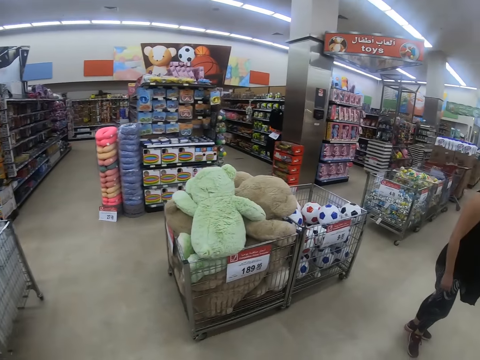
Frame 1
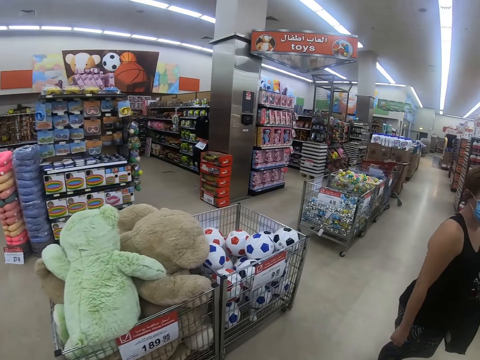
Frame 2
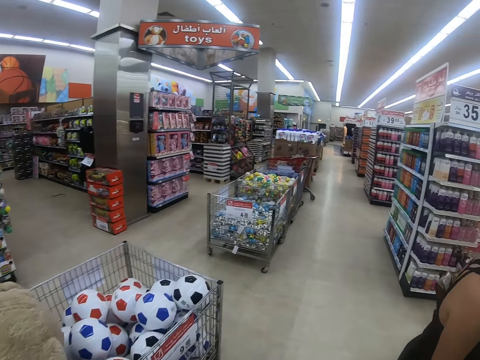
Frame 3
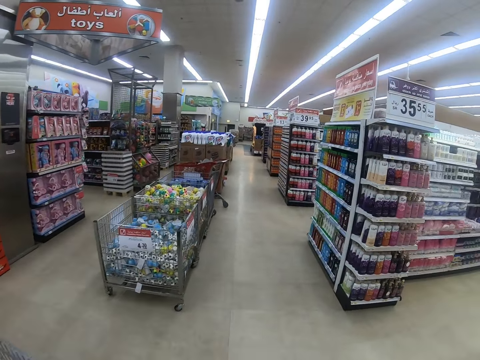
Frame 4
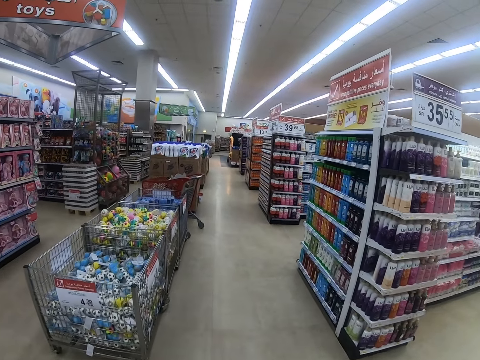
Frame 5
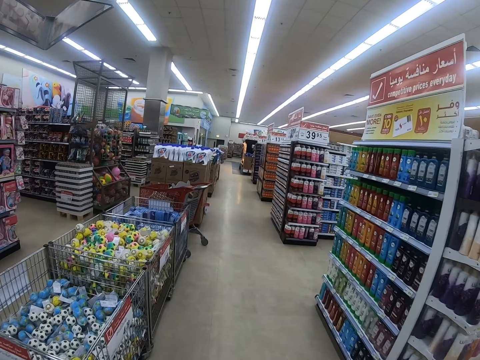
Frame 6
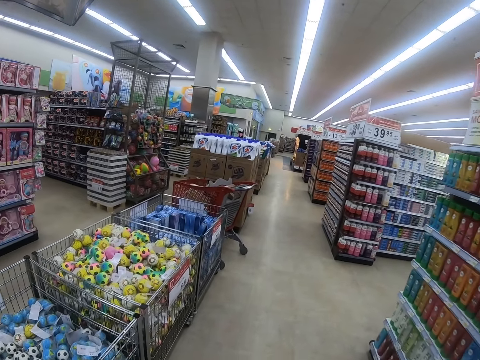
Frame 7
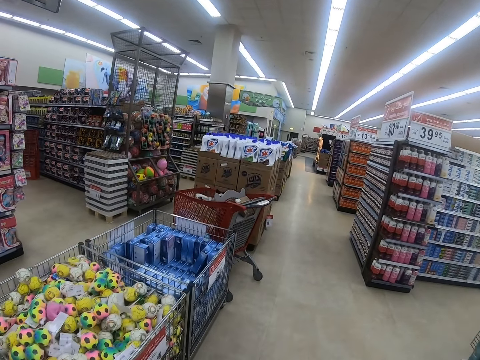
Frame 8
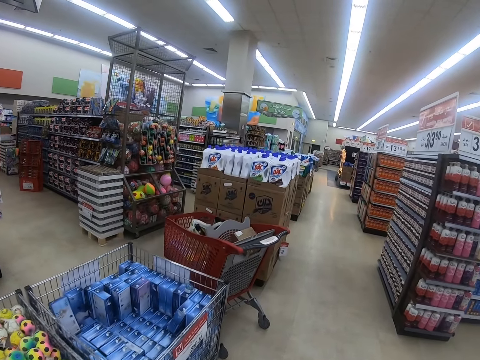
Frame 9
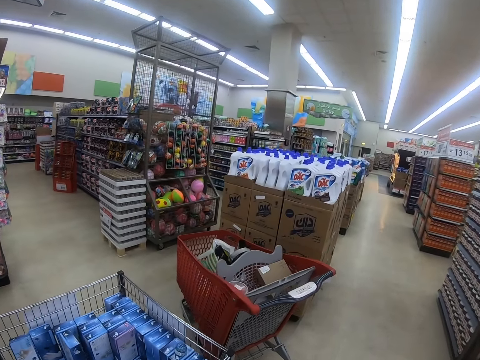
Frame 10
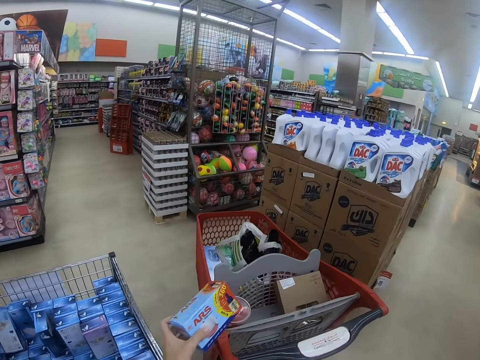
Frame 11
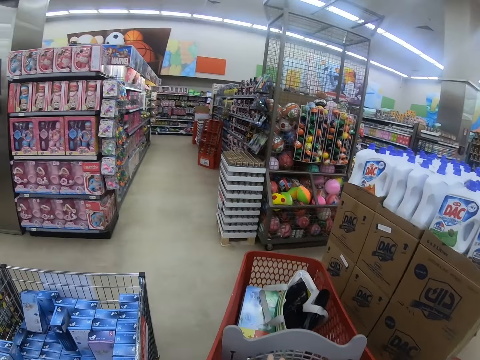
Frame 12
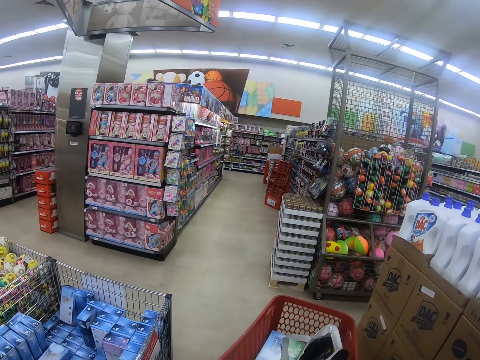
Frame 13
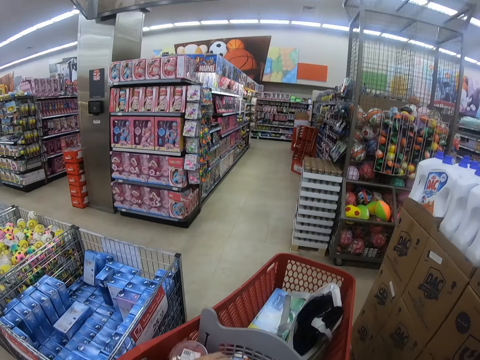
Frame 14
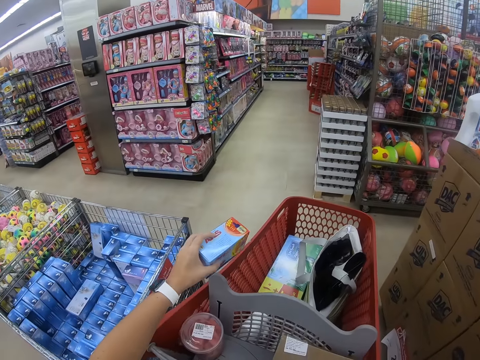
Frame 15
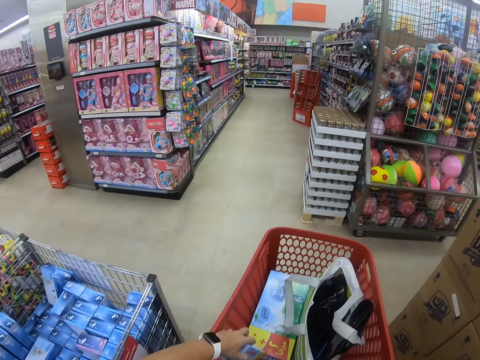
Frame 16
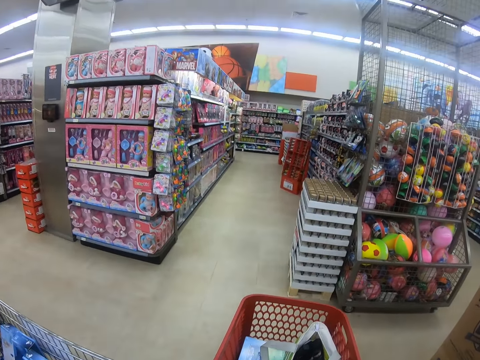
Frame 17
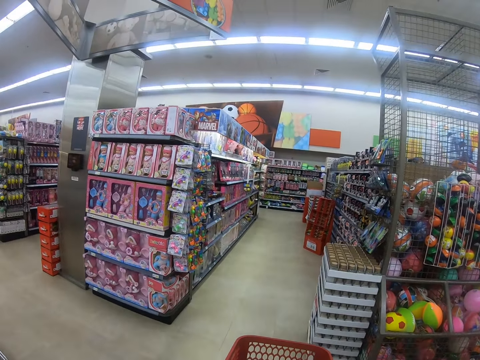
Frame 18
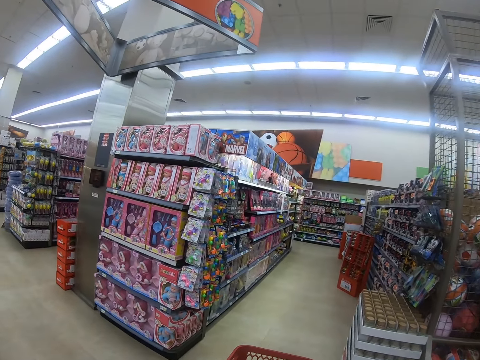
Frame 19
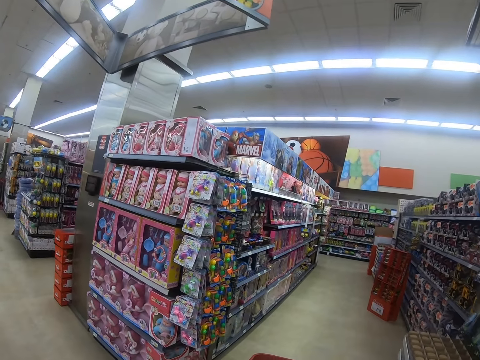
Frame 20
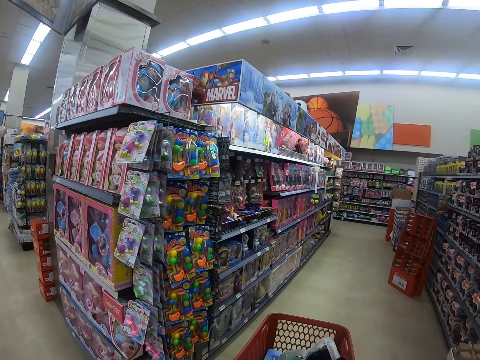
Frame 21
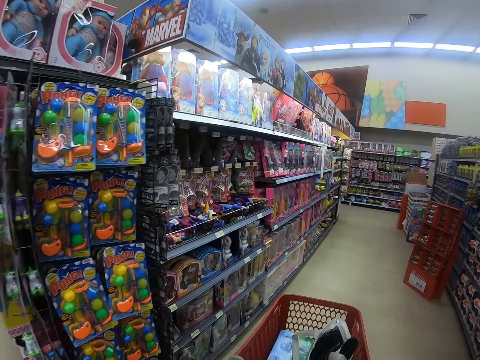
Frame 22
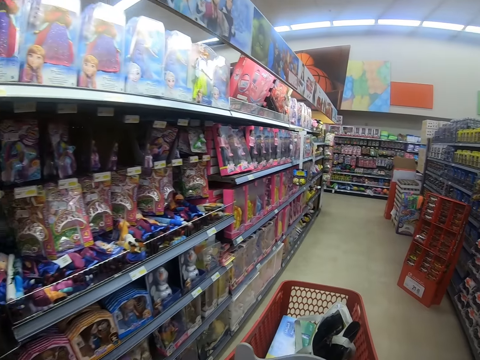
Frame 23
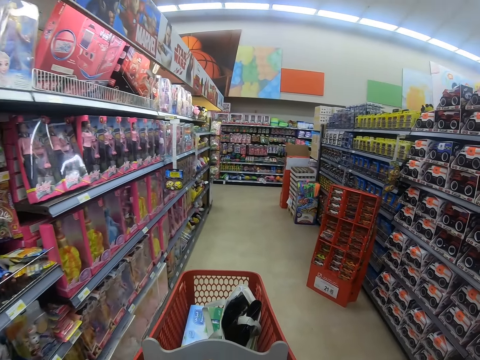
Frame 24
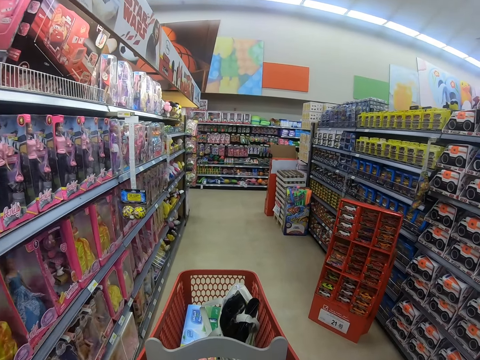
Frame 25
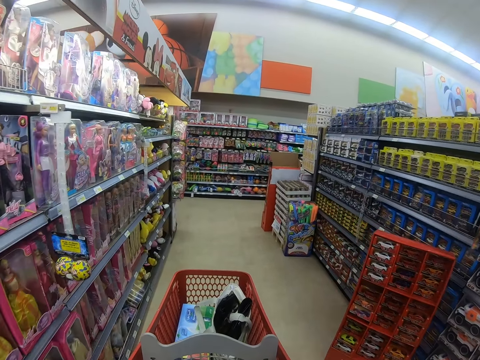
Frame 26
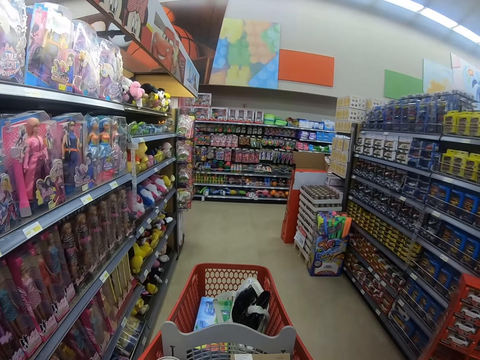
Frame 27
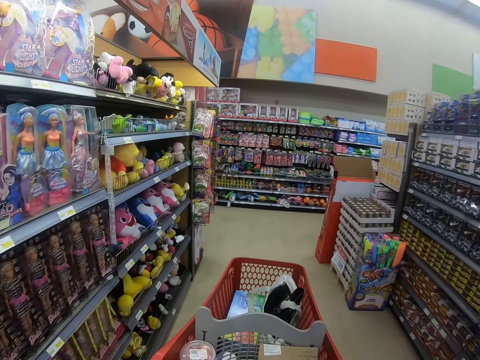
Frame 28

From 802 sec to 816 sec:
The lady looks at the shelf. The camera wearer walks around the mall. They put the packet in the trolley. They look around the shelf. They push the trolley. They look around the shelf. They walk around the supermarket, look around the shelf and pull the trolley.

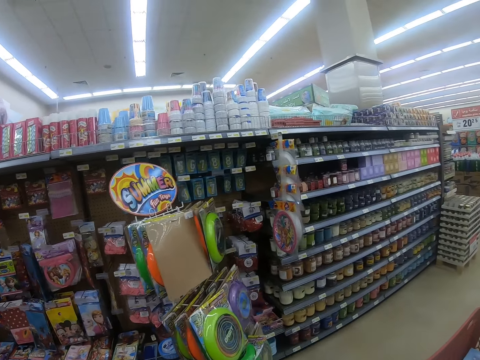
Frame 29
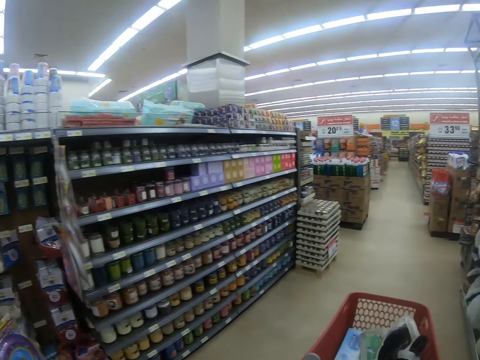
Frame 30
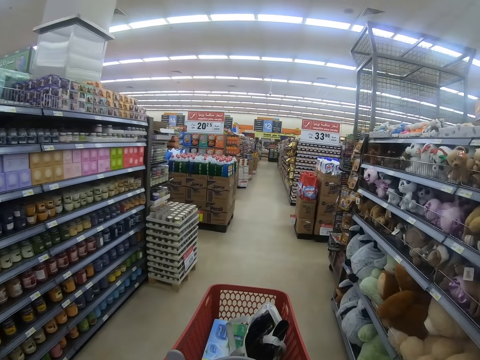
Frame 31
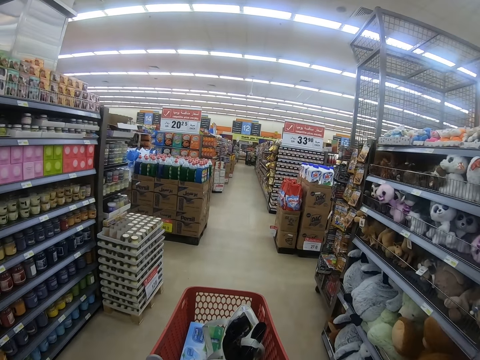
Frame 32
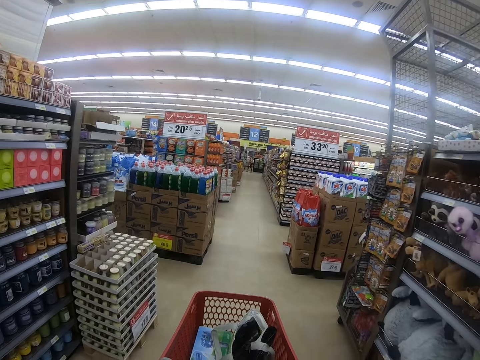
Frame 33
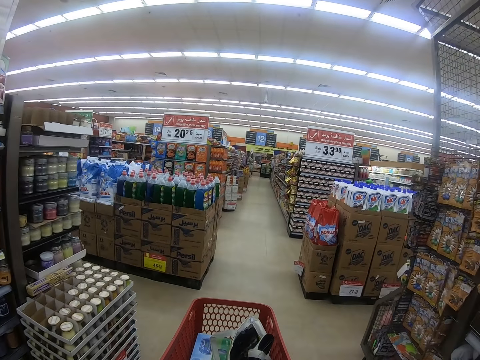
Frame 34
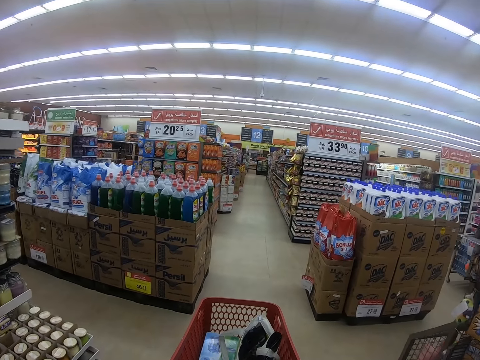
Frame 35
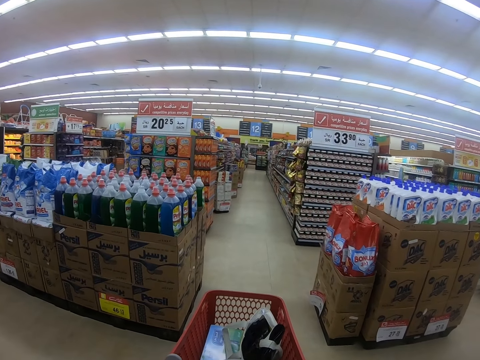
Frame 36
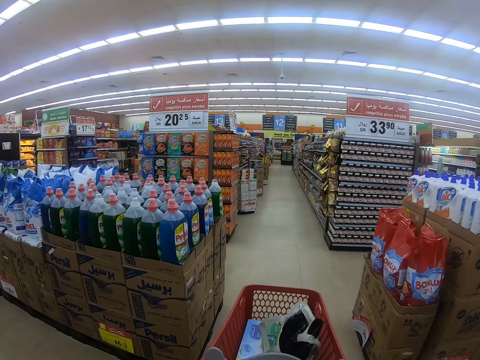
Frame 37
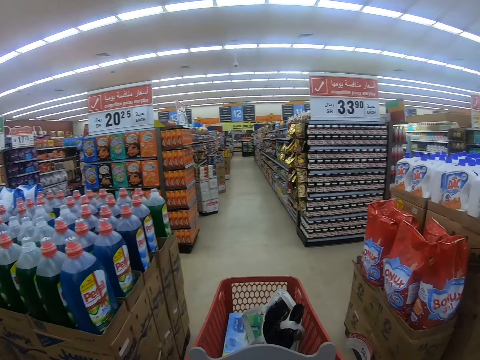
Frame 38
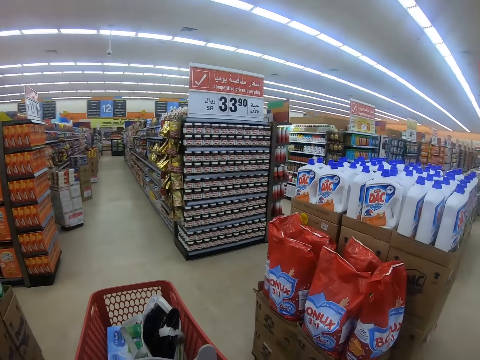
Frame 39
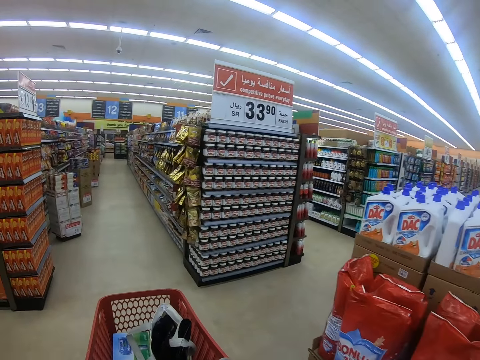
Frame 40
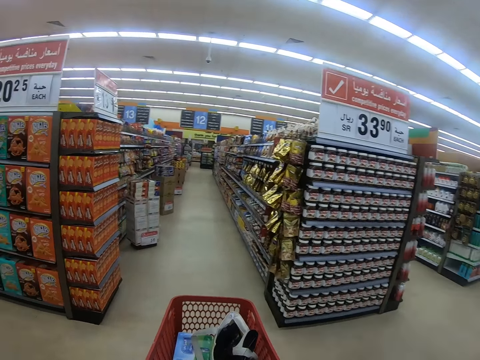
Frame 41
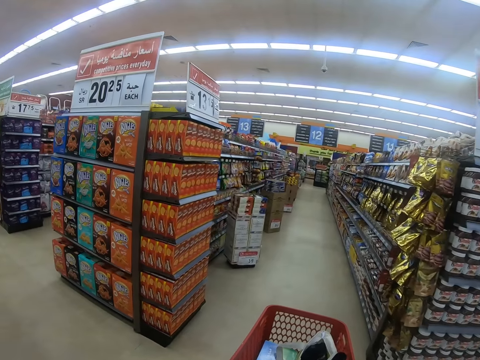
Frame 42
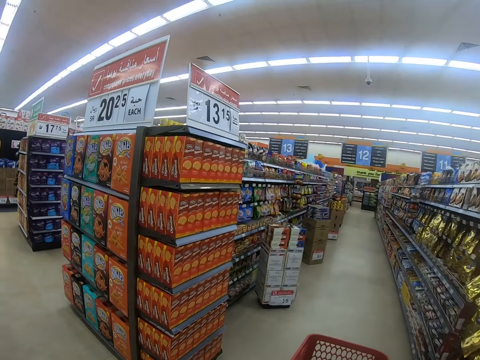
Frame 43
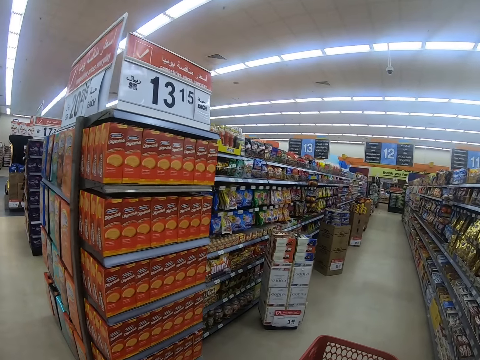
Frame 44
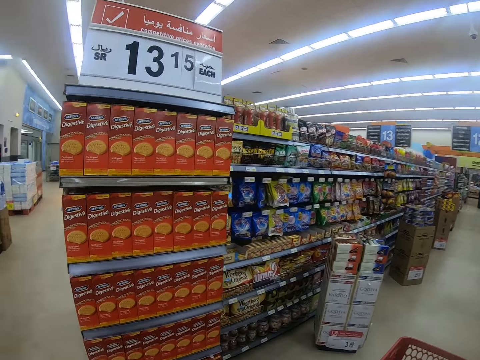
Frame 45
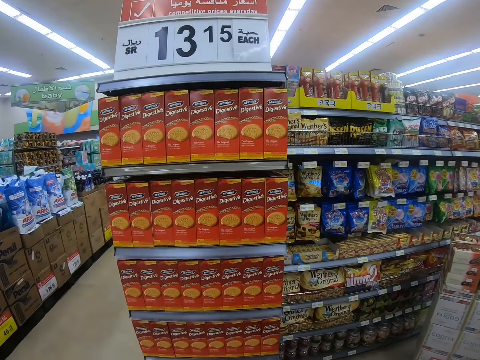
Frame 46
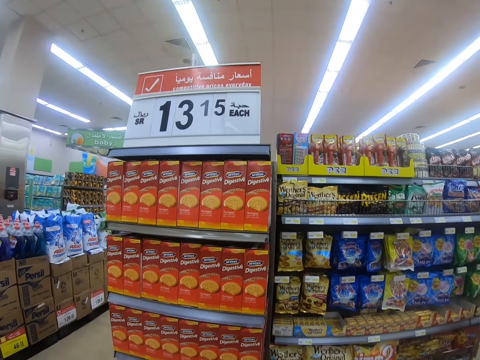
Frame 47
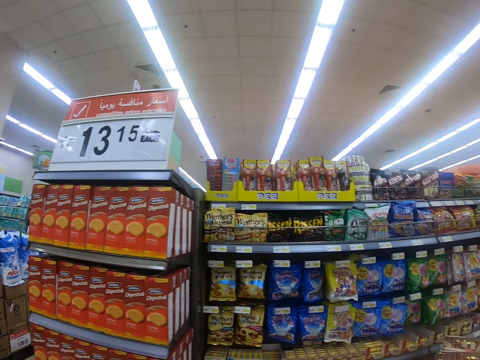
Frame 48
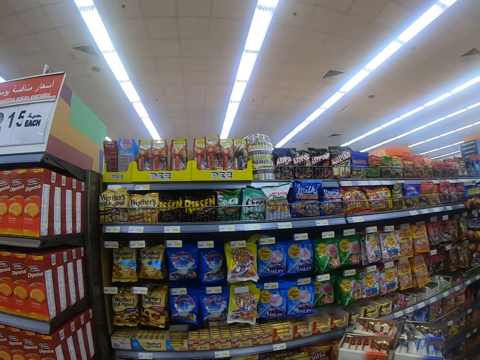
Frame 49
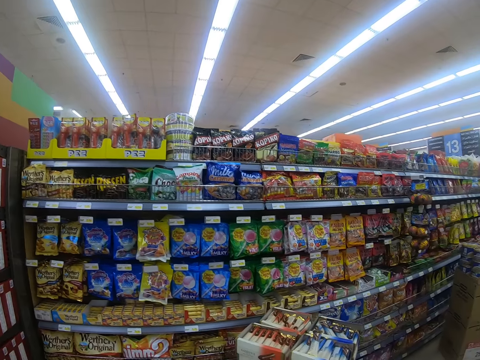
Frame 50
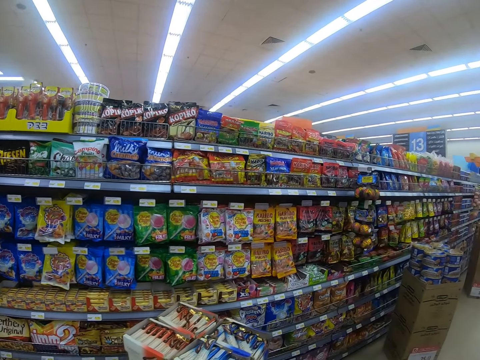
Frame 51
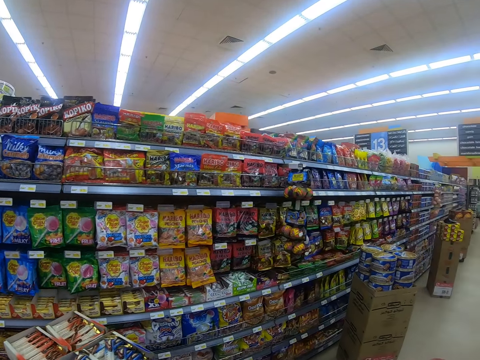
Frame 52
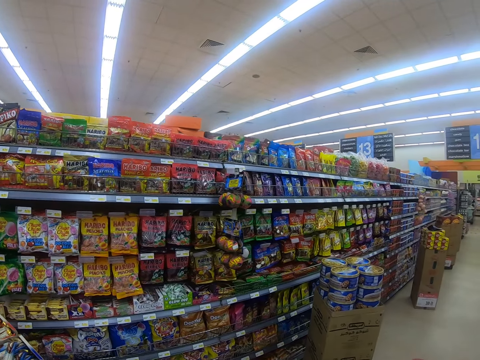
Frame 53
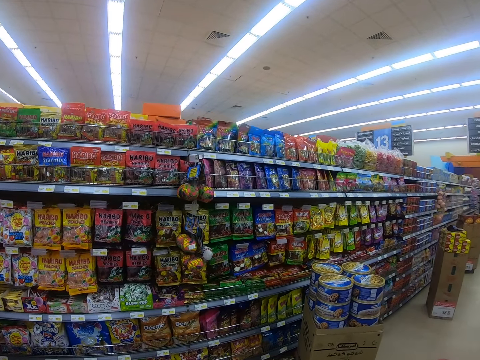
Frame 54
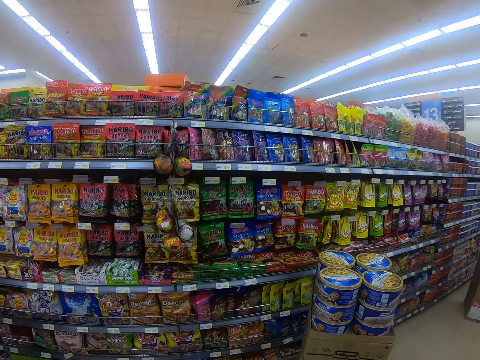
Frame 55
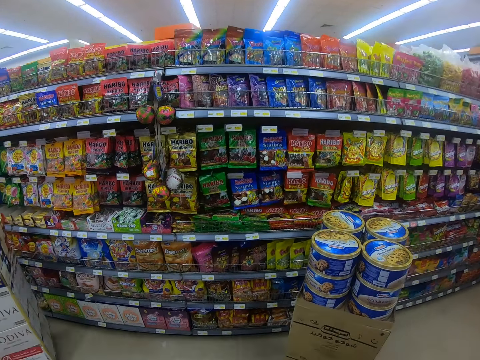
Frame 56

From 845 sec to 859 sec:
A lady steps forward. The camera wearer pushes the trolley.
